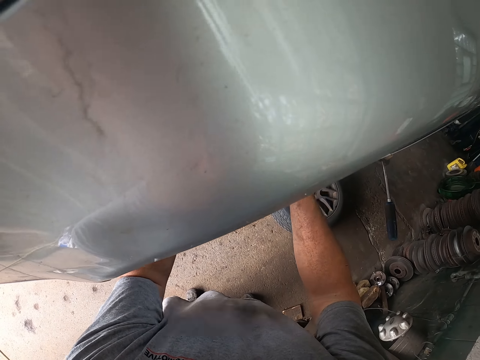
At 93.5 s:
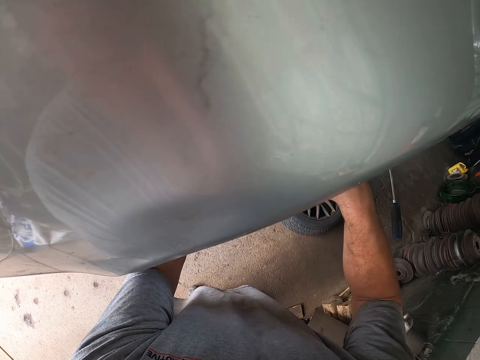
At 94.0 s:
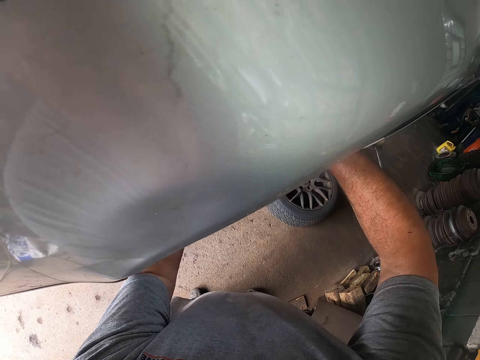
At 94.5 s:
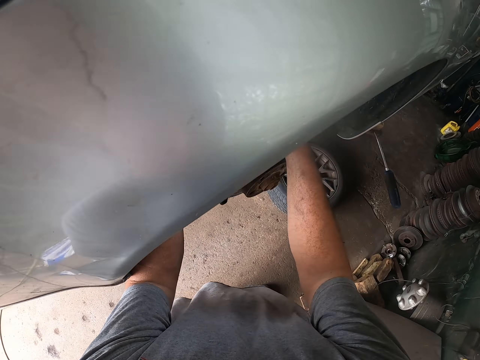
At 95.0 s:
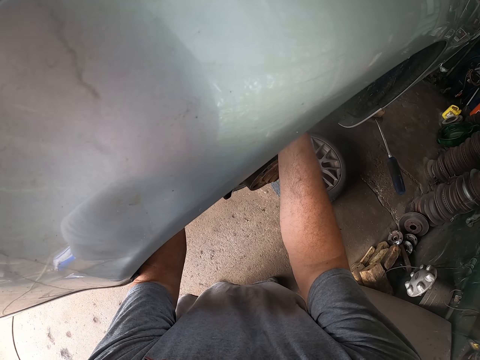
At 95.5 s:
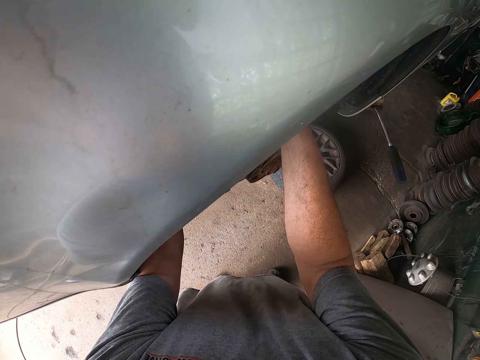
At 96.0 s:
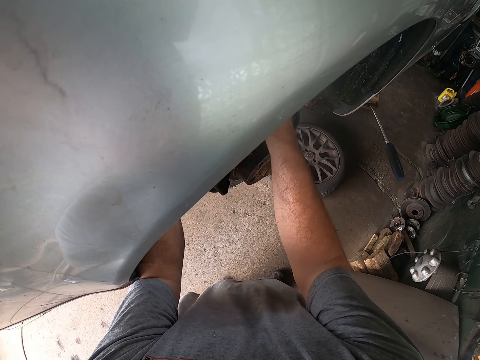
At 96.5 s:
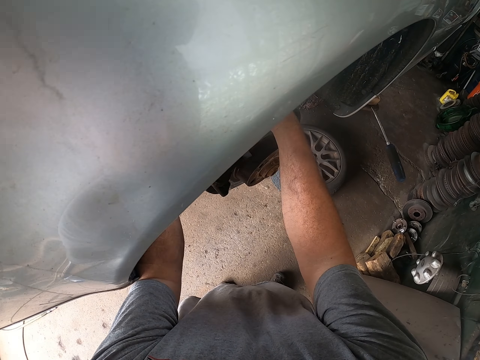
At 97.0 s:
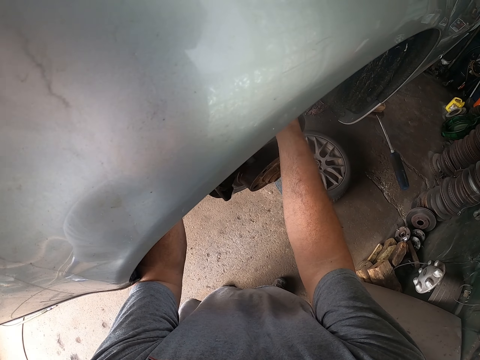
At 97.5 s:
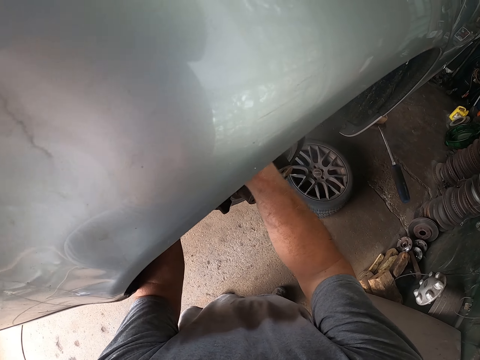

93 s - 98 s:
The camera wearer grips a screw with pliers.

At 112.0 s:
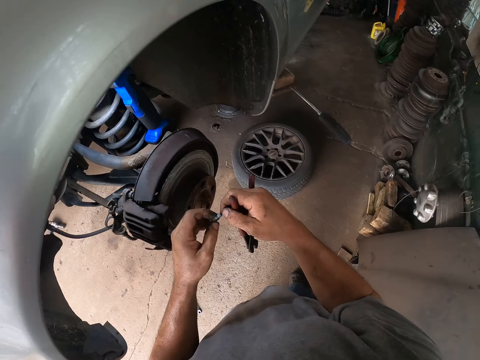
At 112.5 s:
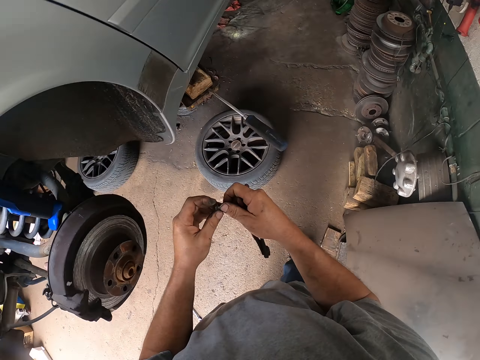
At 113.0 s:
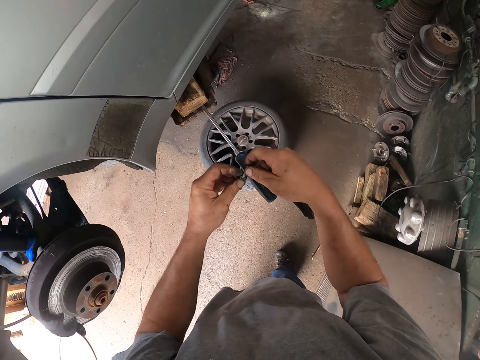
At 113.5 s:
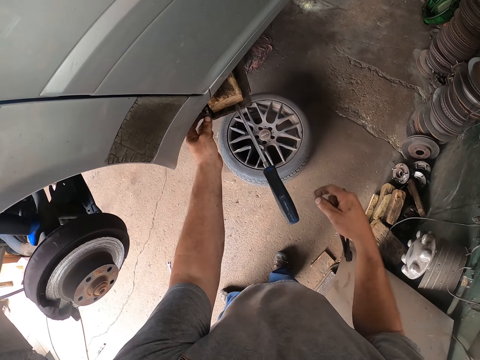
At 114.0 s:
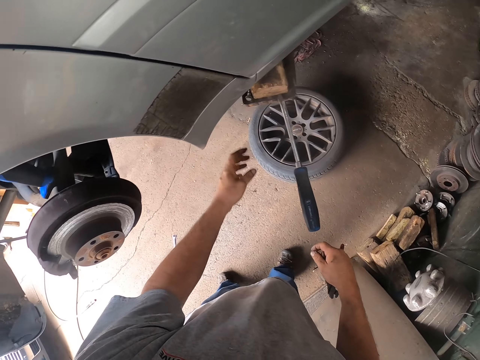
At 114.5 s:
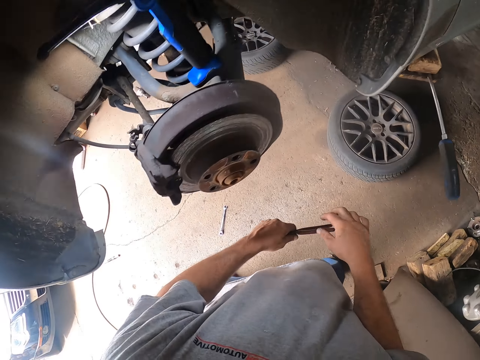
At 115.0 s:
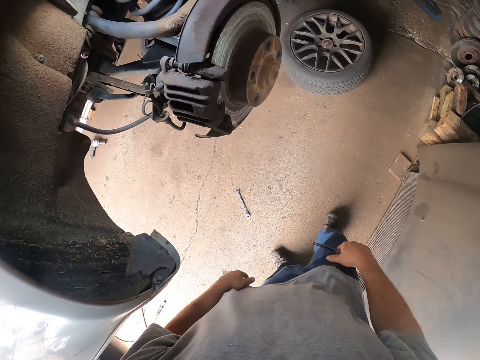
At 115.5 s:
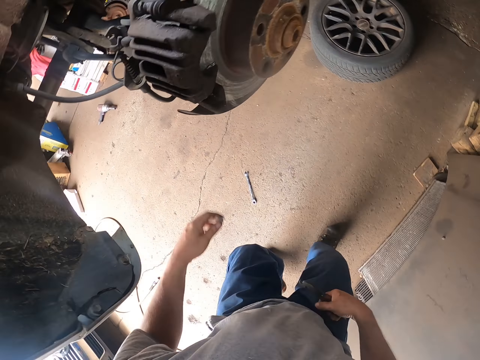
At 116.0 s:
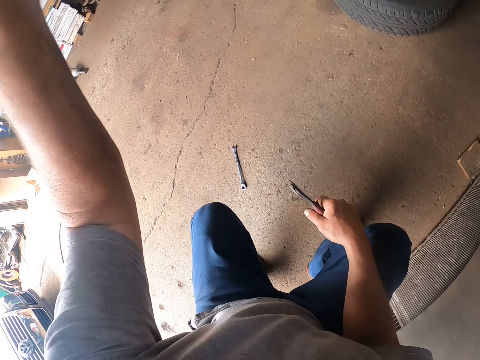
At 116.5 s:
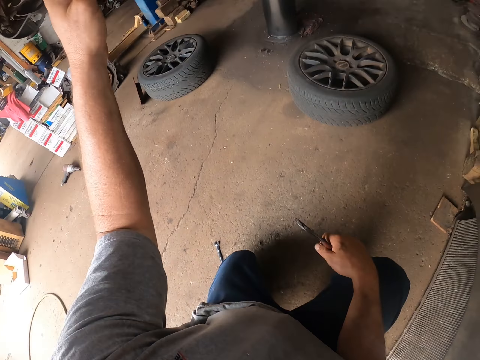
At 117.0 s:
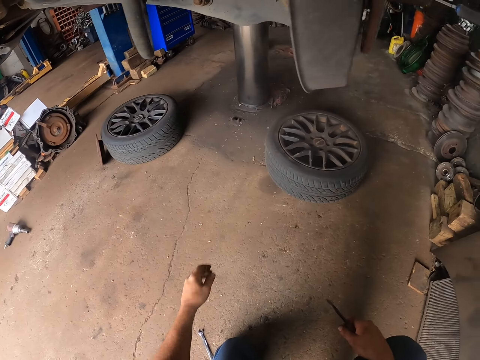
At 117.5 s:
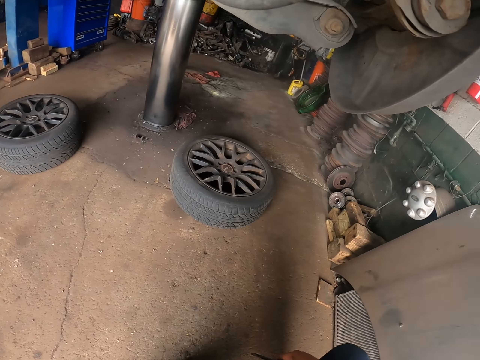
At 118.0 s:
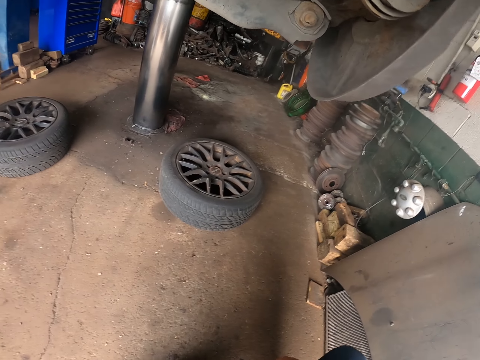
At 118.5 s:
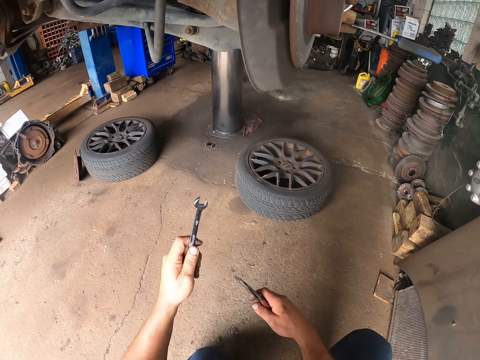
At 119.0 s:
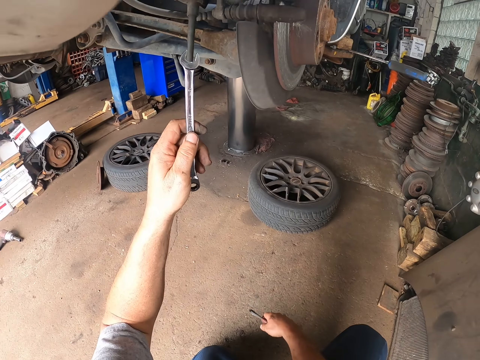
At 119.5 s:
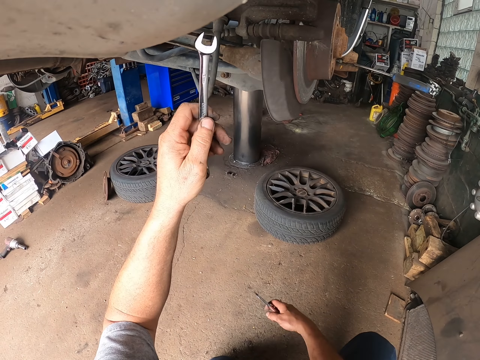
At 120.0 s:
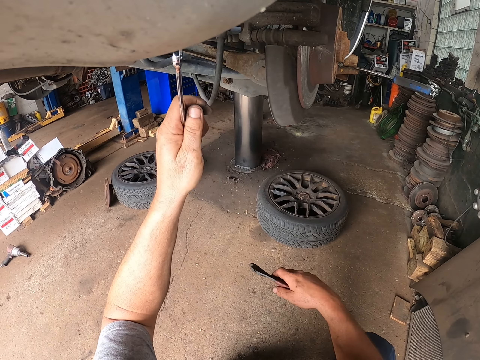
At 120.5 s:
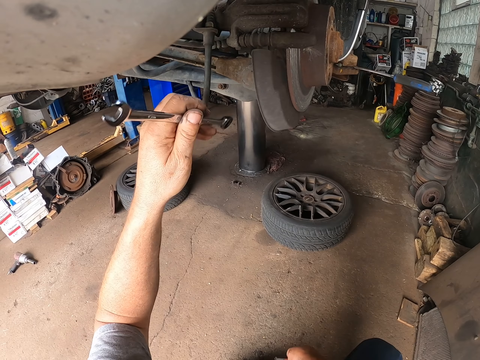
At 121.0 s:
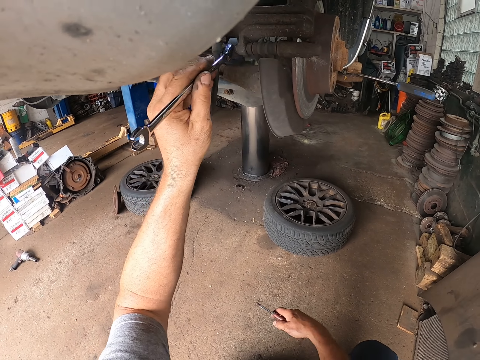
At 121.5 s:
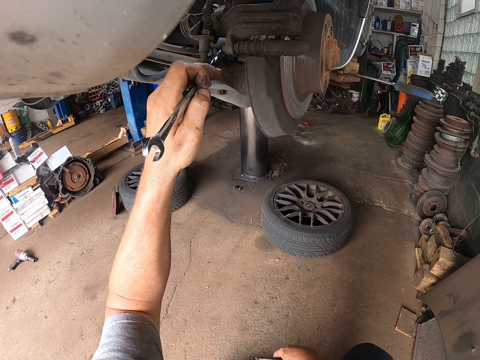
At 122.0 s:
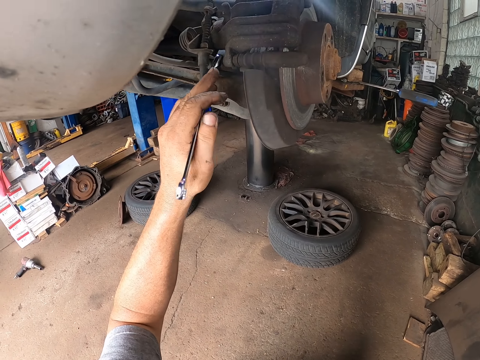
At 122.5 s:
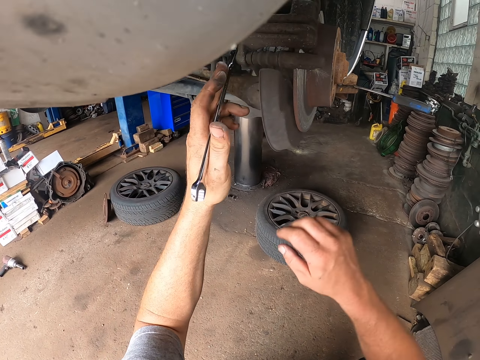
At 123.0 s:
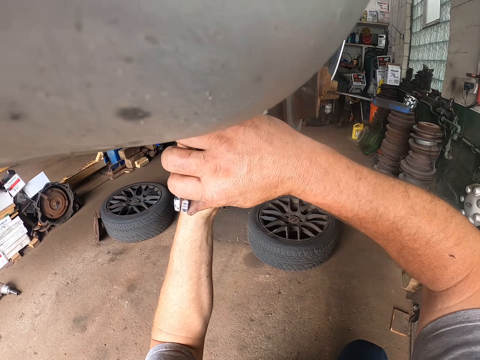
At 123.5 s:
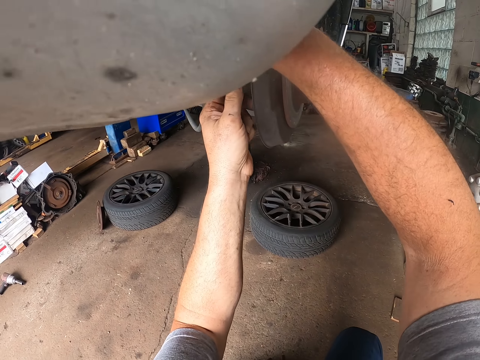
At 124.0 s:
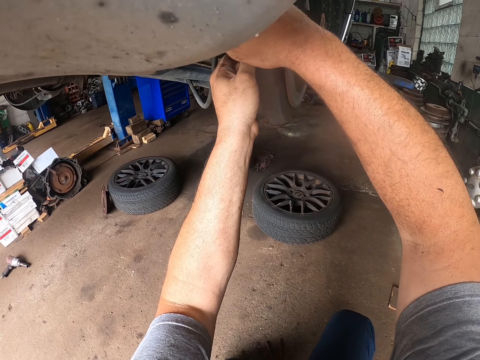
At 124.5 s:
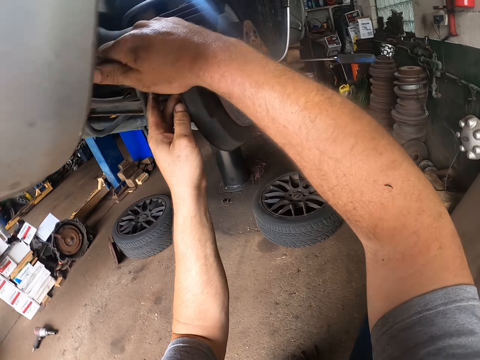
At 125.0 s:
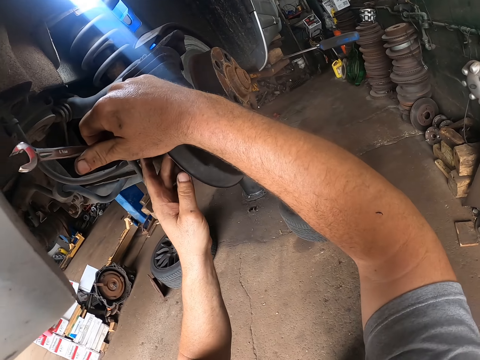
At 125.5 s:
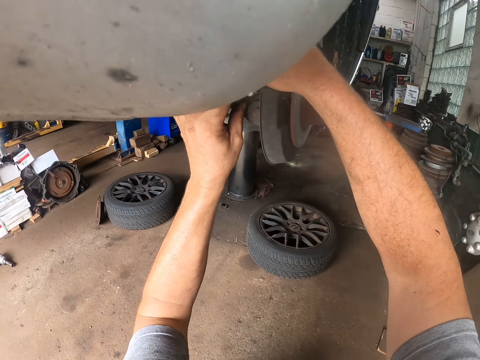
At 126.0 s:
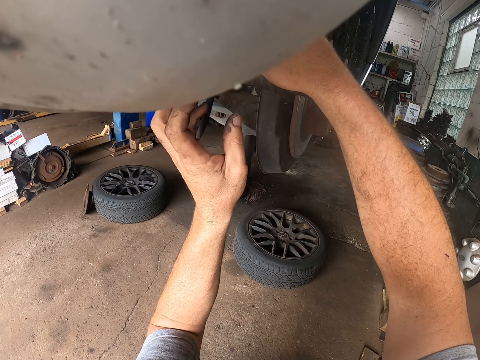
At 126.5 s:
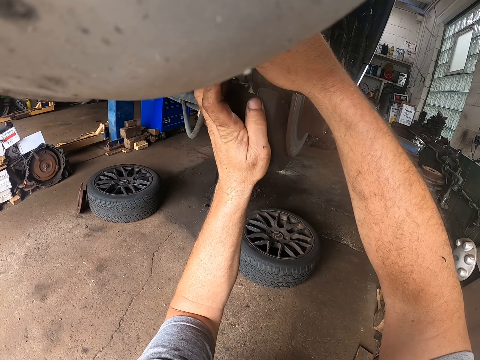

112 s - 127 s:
The camera wearer puts a nut on a metal. They squat, hold a brake hose and touch a cable in the car. They fix the car. They loosen the nut with a spanner.

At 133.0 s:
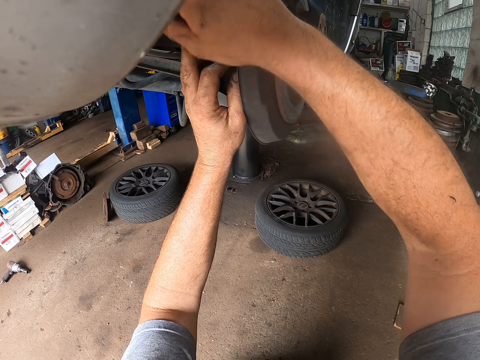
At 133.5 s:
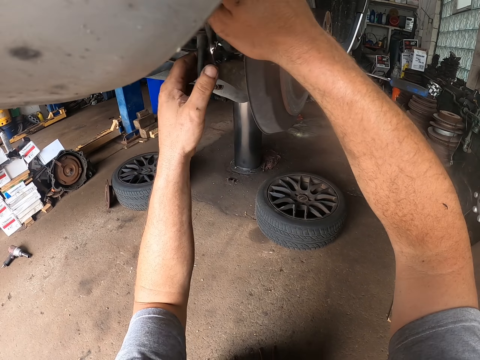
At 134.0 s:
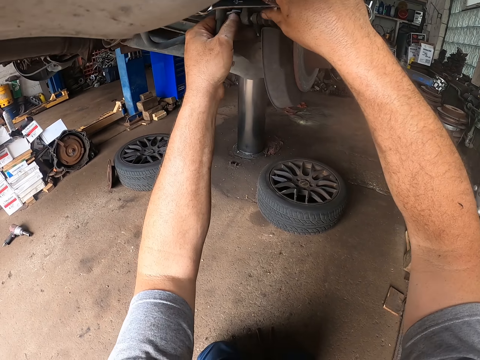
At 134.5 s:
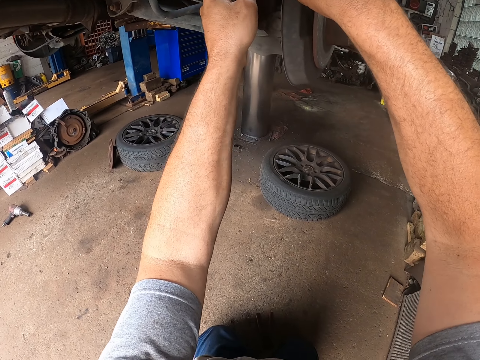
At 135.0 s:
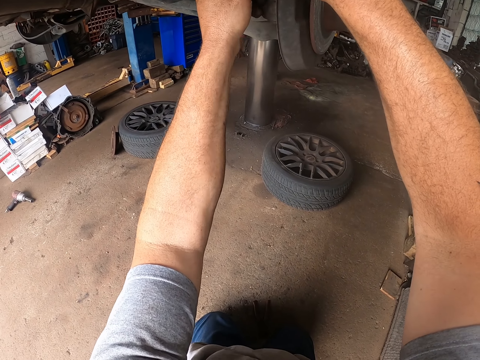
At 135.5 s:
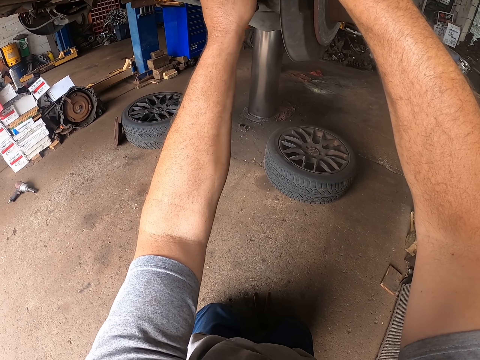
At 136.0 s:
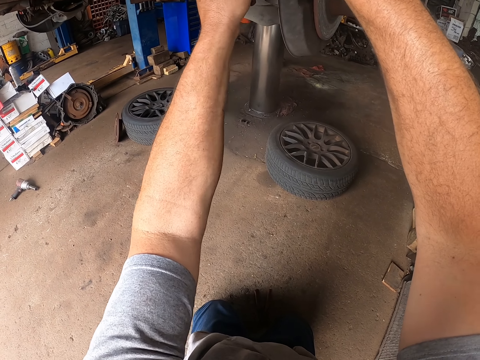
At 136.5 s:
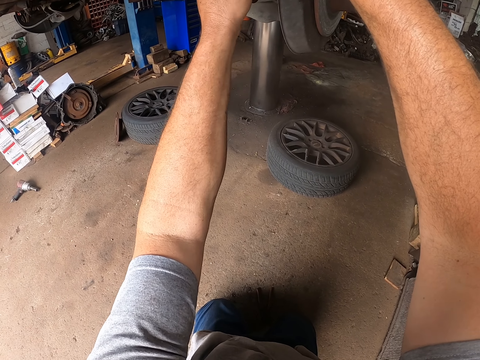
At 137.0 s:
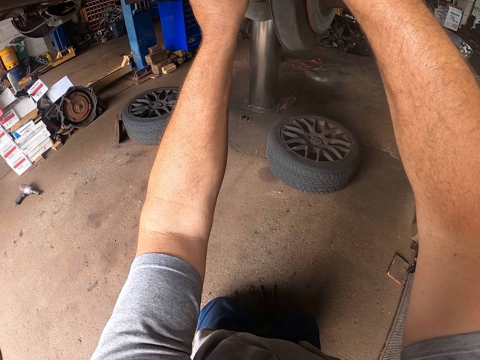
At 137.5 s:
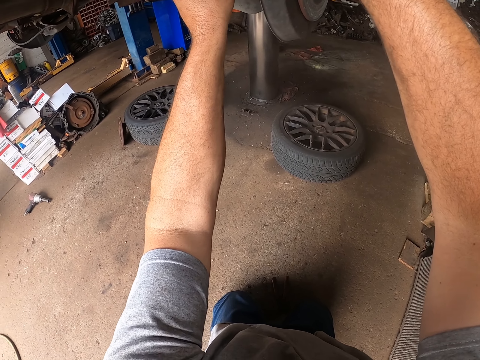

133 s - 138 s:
The camera wearer loosens a nut with the hand.

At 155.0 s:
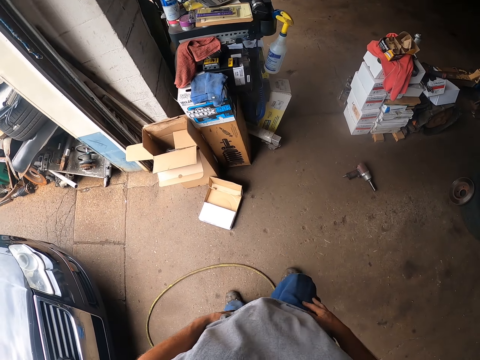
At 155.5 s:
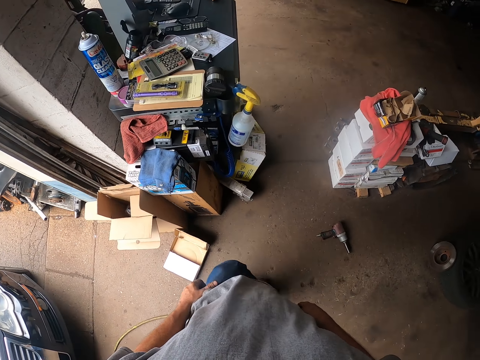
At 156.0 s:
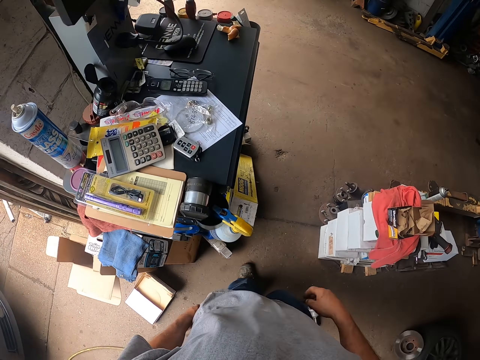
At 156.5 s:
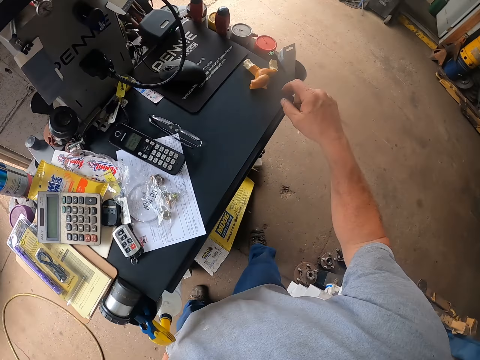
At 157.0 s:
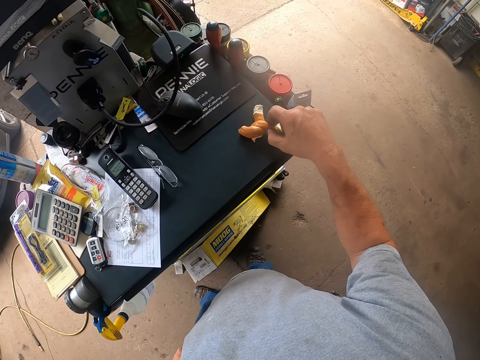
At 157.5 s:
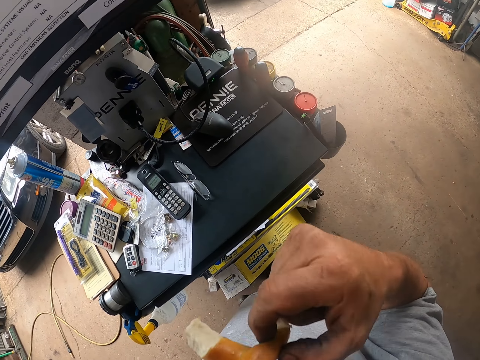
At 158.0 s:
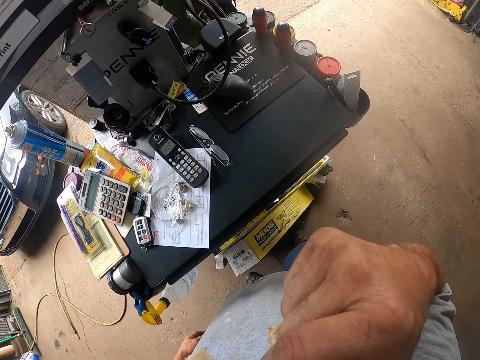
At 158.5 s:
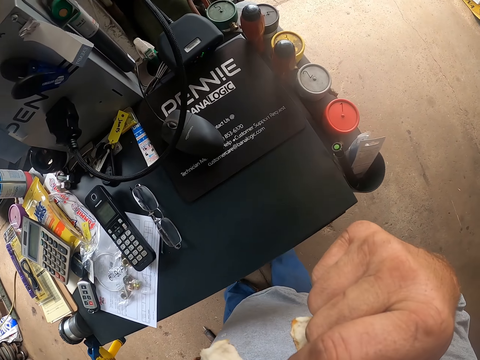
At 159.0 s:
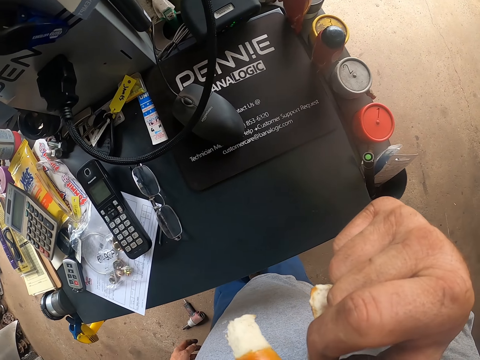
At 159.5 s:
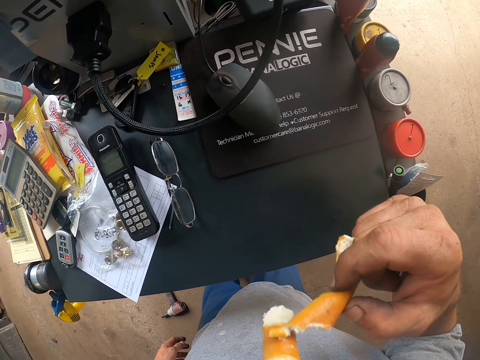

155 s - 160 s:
The camera wearer takes a snack or baked dough on the stand. They bite the snack.
